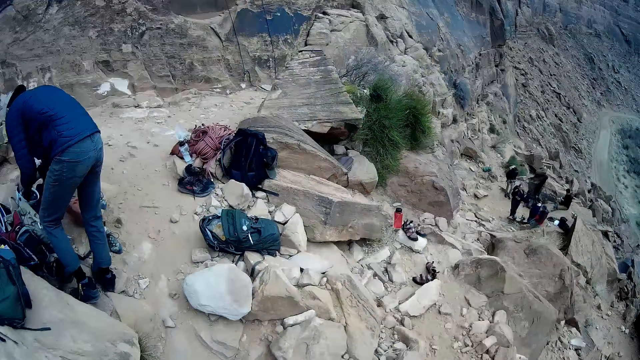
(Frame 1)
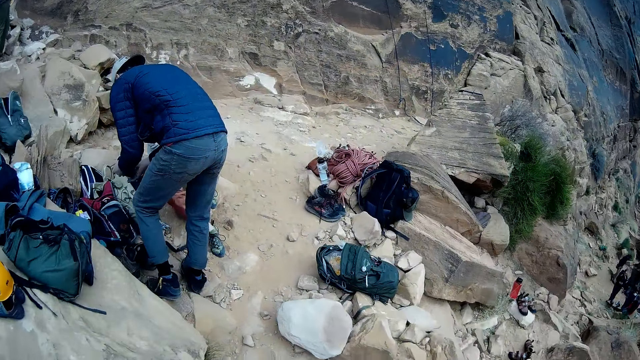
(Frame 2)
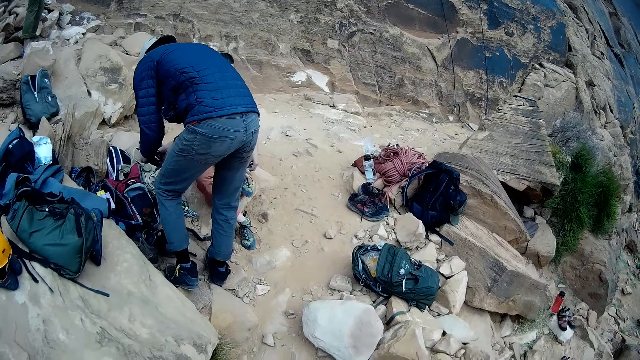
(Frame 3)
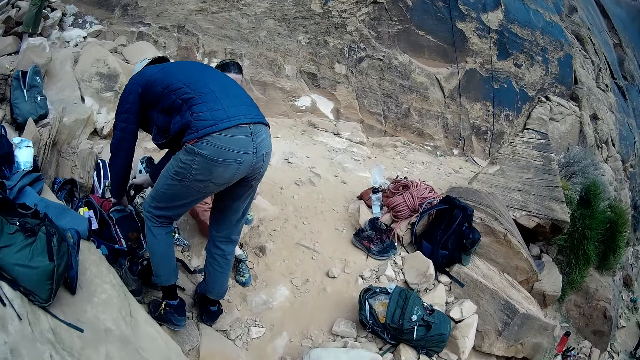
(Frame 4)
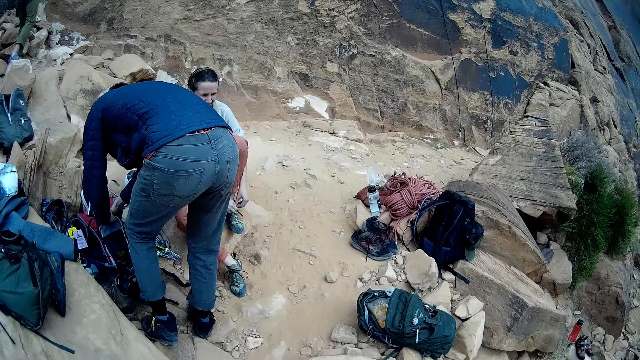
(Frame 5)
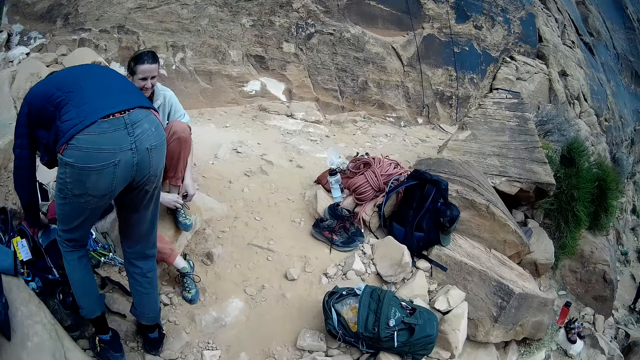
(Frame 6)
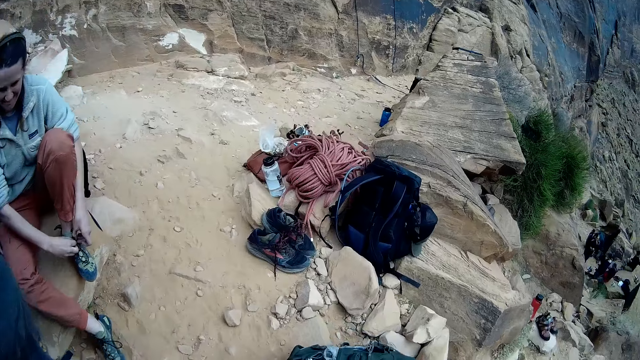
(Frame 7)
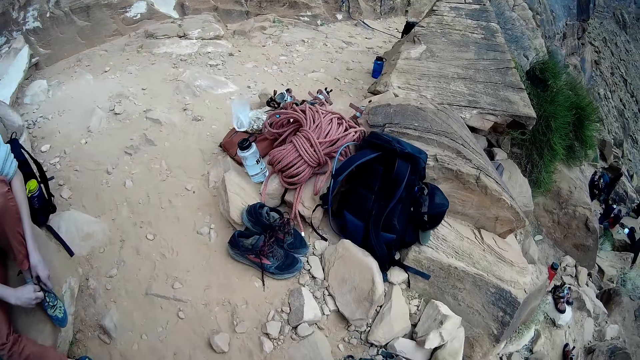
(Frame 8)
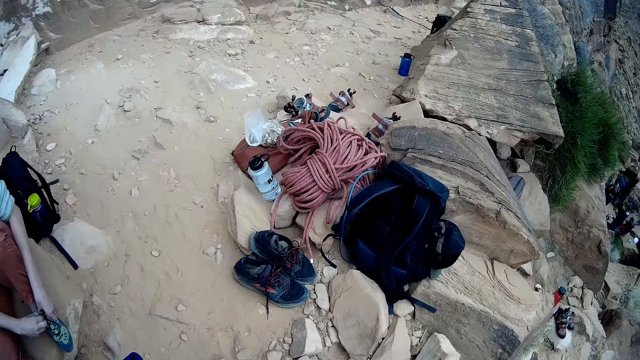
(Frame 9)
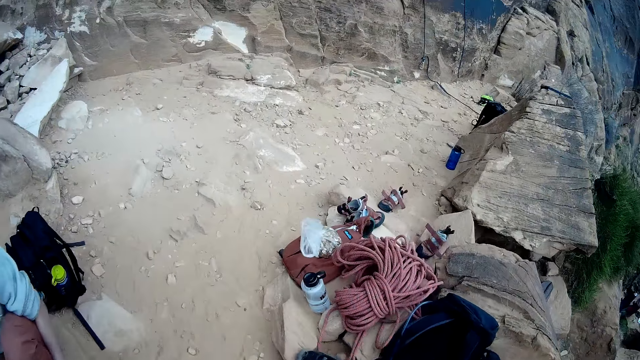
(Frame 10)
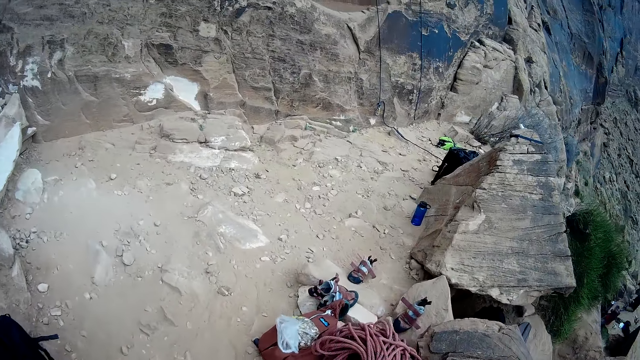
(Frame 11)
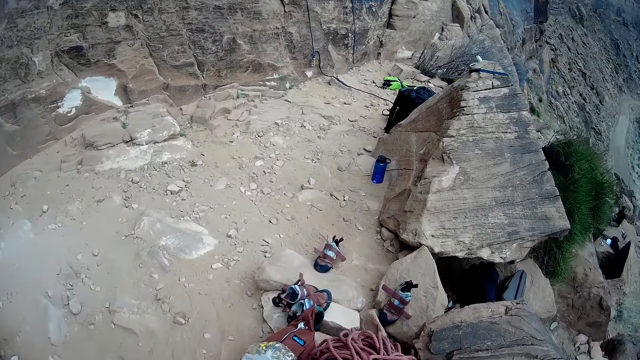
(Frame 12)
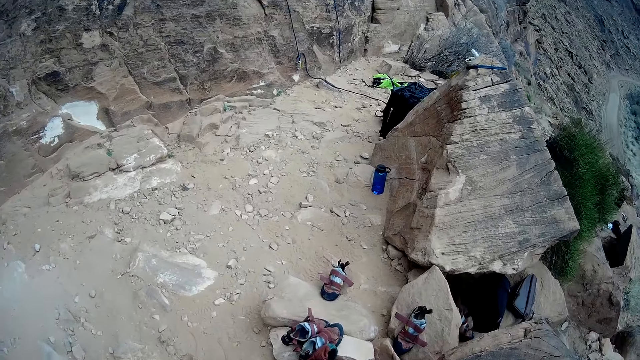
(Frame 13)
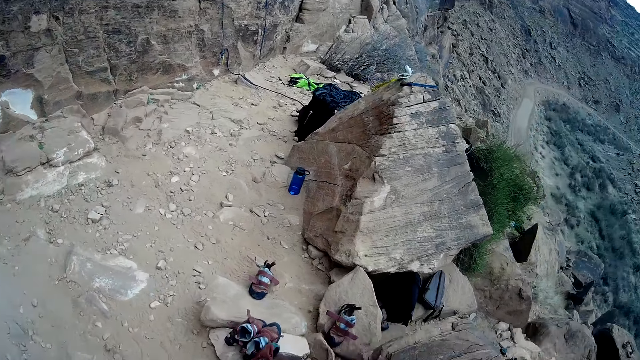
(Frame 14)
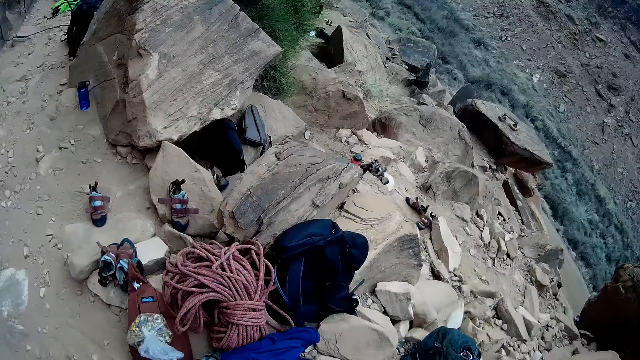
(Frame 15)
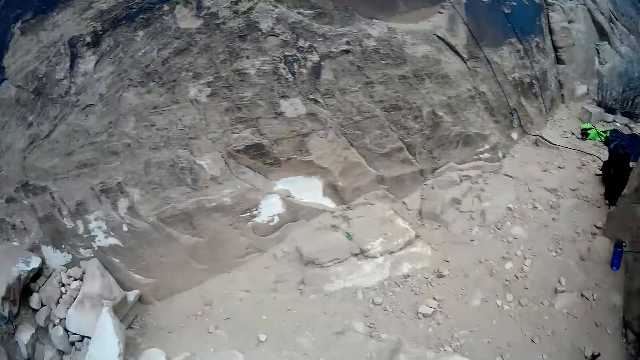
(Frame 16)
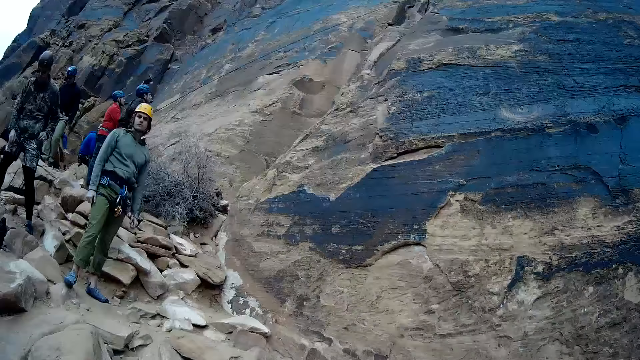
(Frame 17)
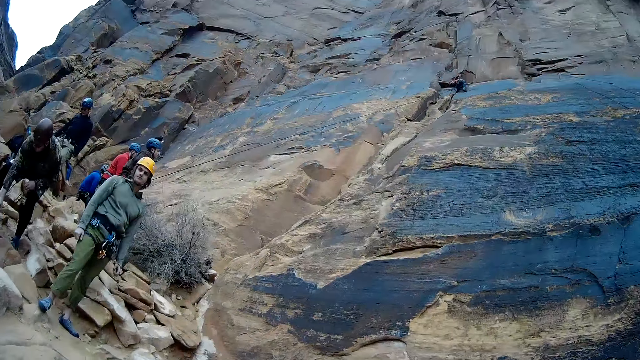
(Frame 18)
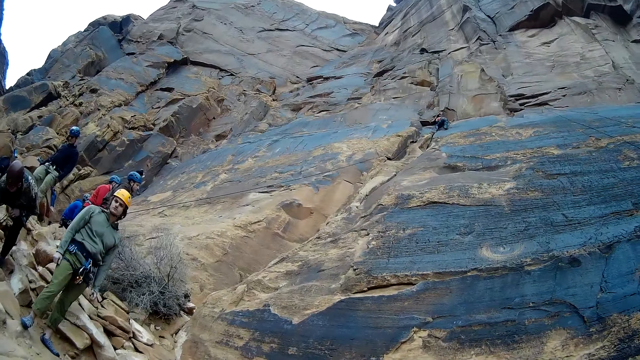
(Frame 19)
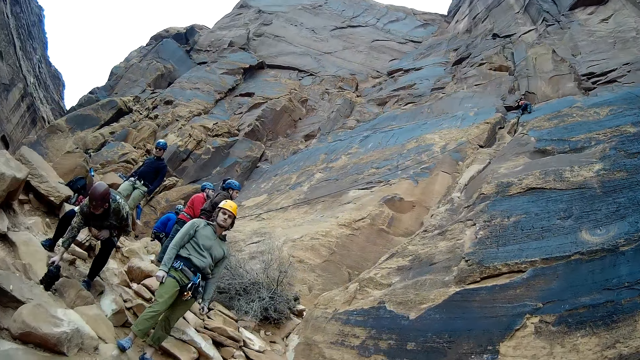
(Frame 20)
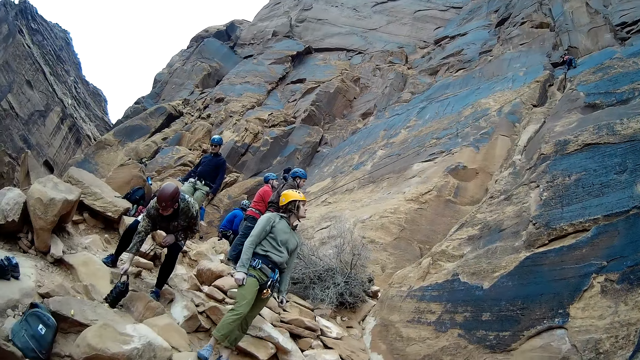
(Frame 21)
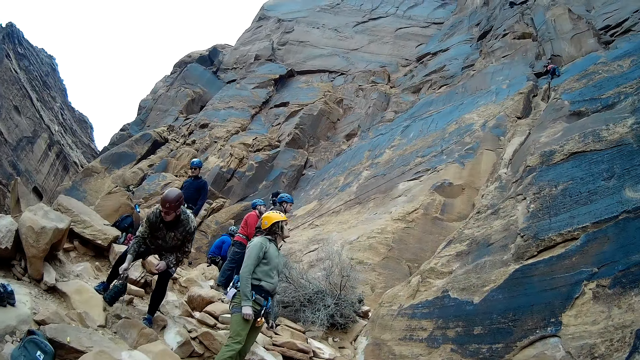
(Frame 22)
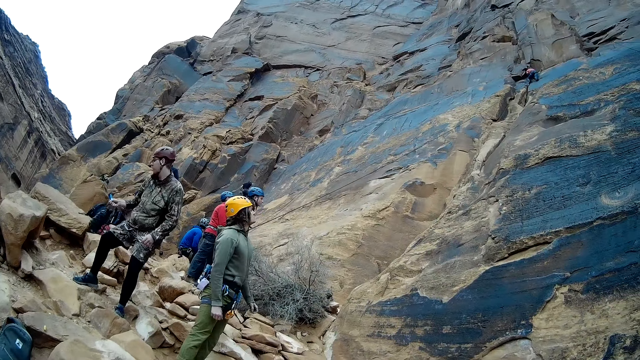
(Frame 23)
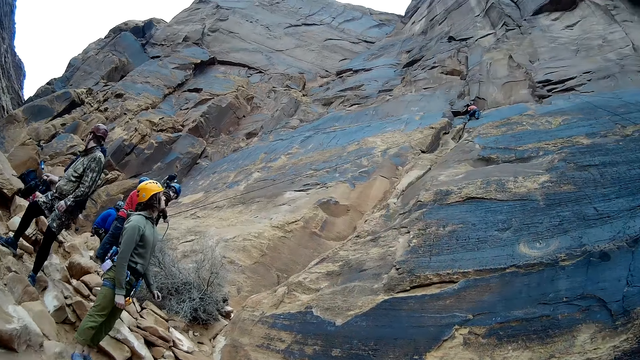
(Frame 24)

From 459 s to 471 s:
The camera wearer walks around.

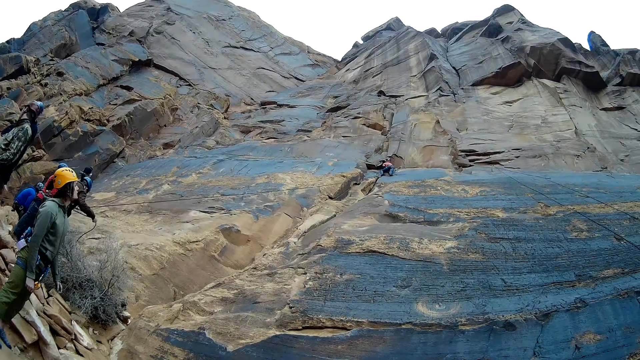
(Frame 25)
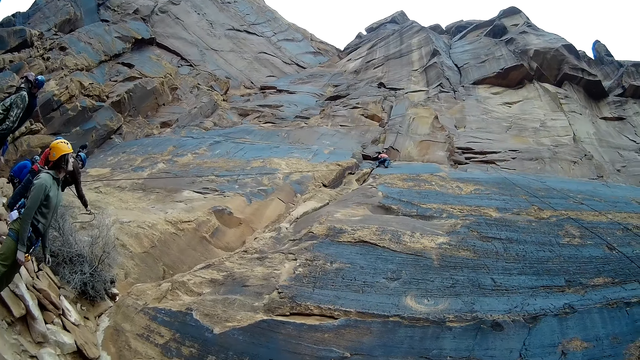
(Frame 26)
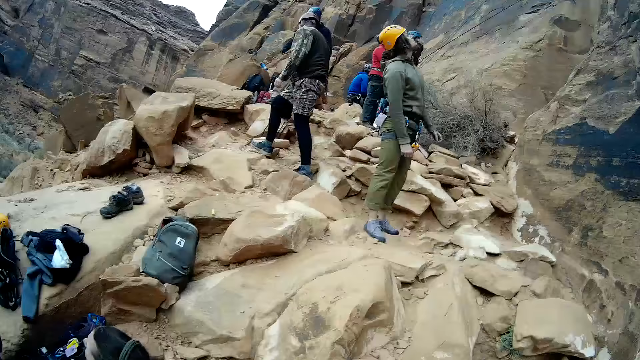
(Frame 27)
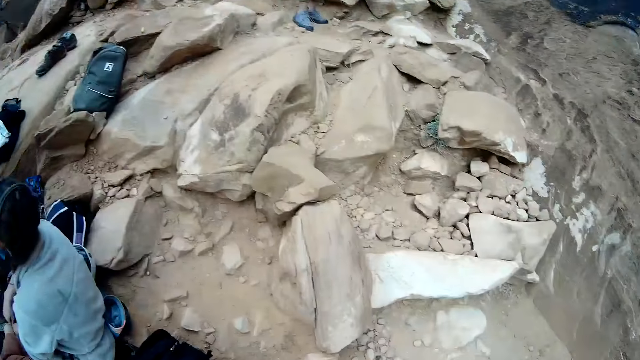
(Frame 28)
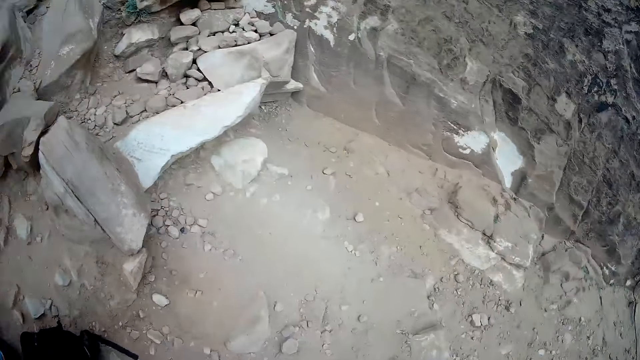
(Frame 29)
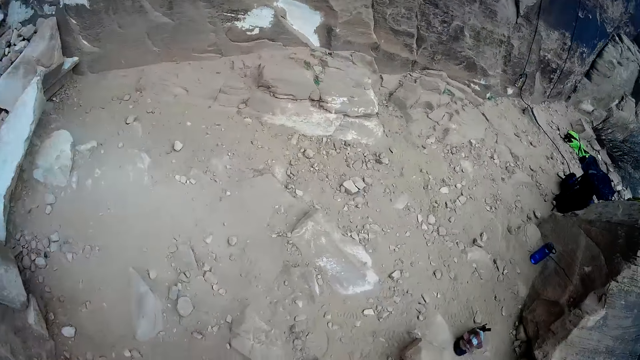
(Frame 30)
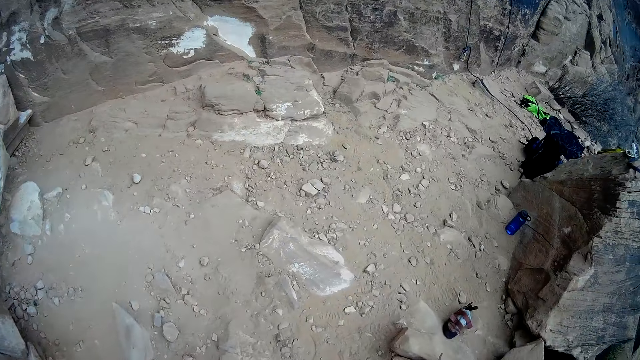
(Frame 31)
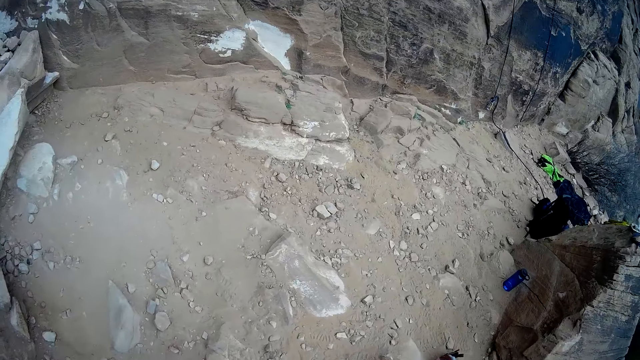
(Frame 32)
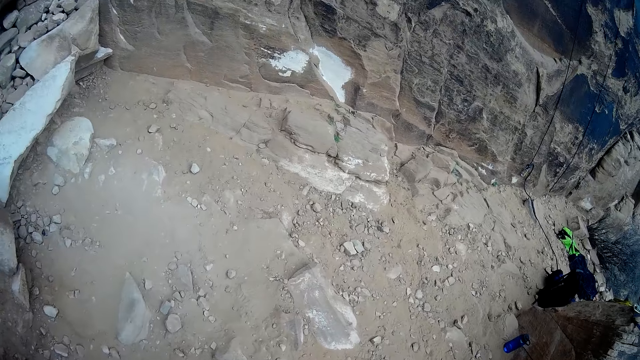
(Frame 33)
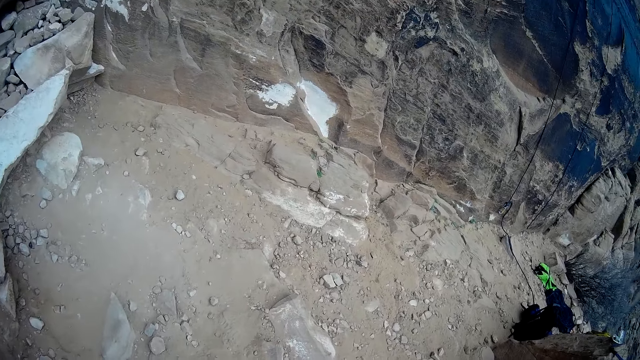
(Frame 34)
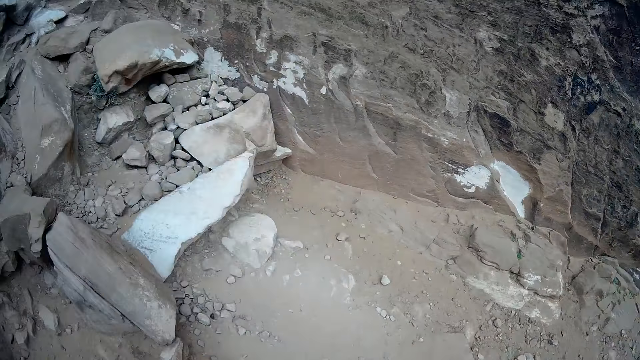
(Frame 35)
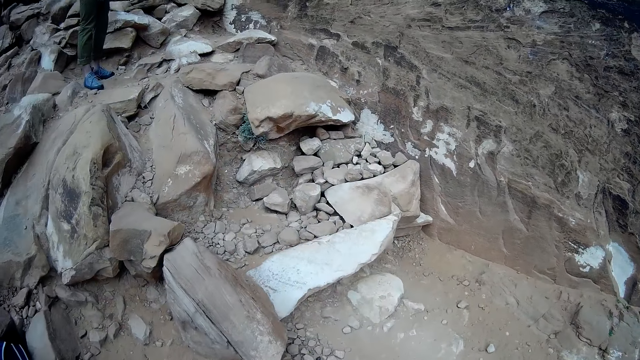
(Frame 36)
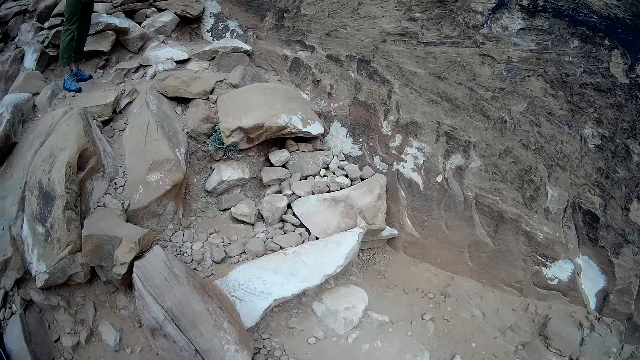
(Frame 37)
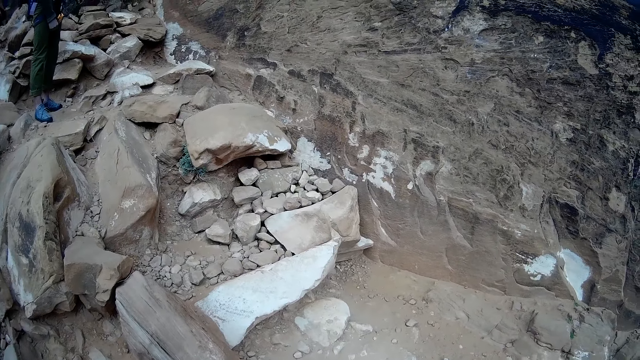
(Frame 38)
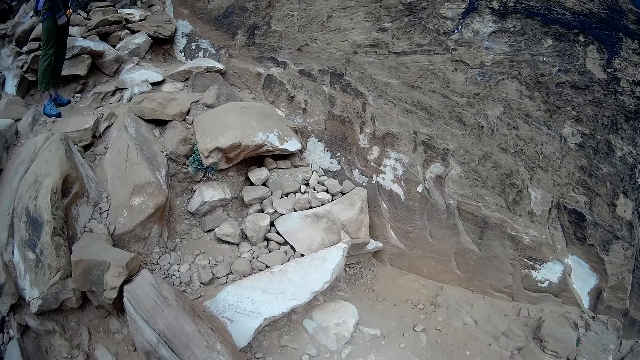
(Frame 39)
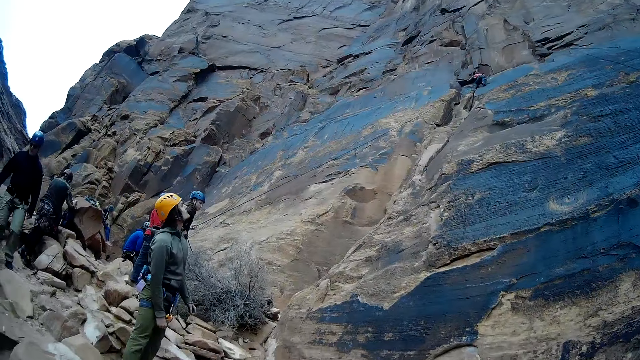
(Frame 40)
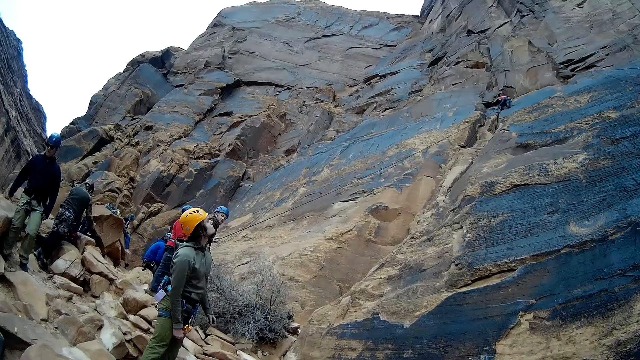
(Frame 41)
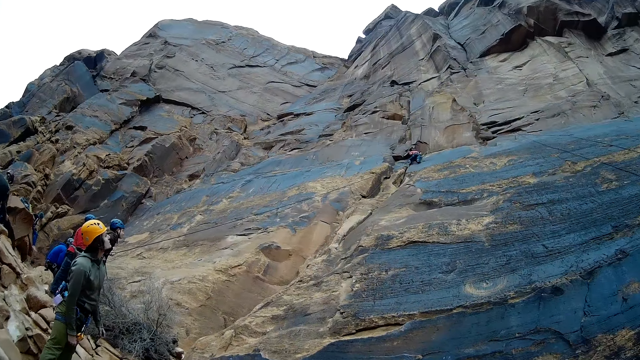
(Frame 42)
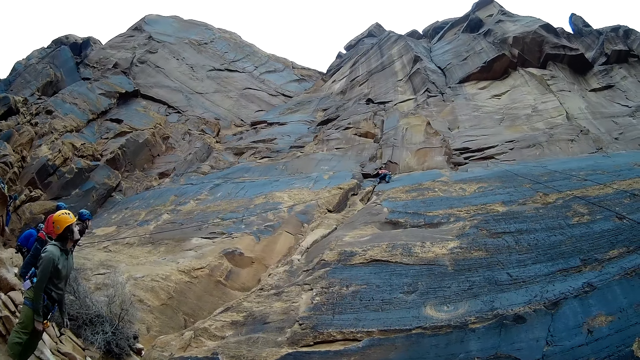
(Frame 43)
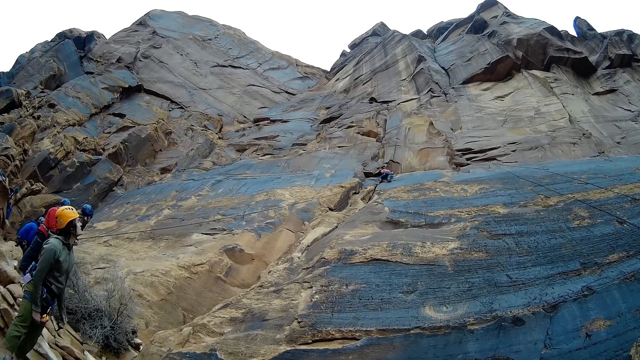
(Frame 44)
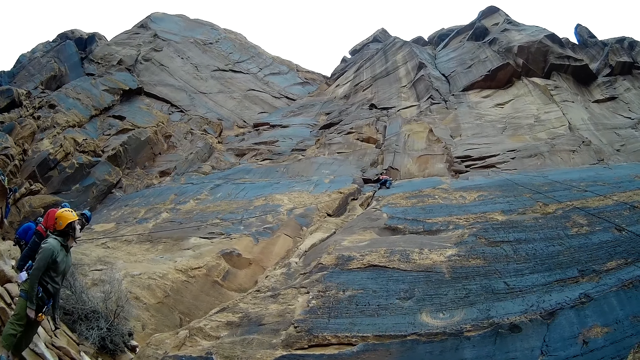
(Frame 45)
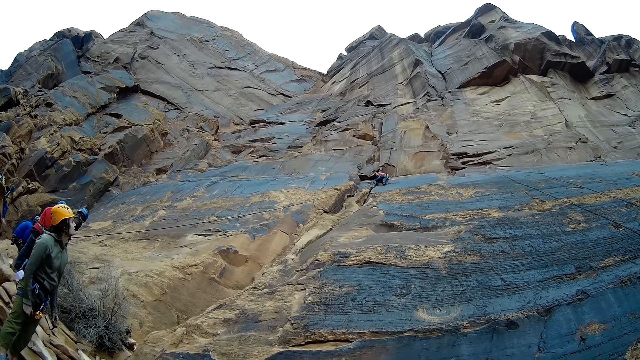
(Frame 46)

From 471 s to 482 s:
The camera wearer looks down.
